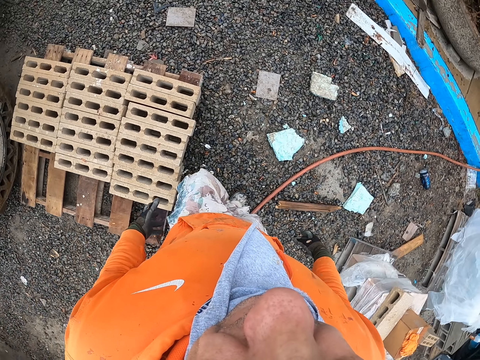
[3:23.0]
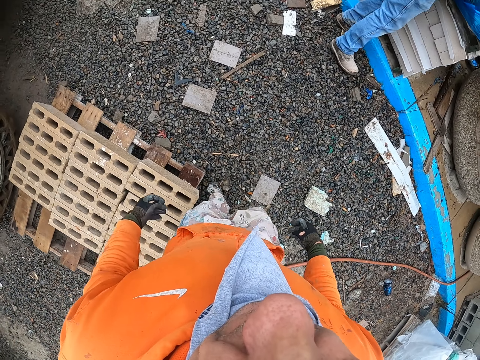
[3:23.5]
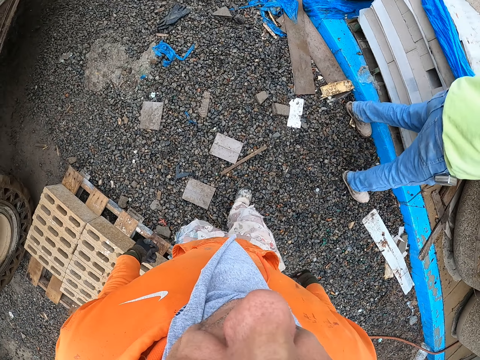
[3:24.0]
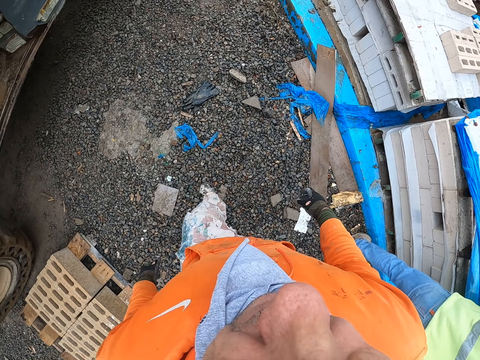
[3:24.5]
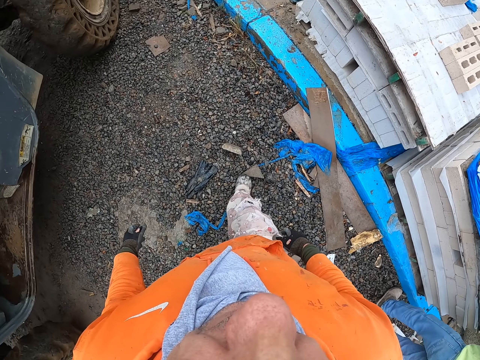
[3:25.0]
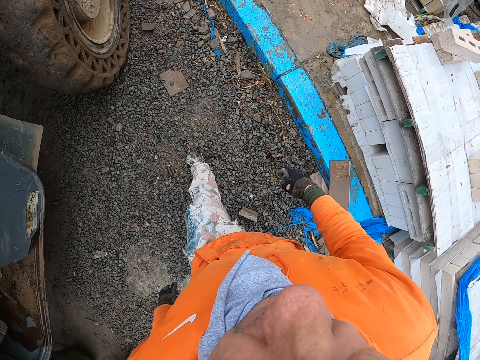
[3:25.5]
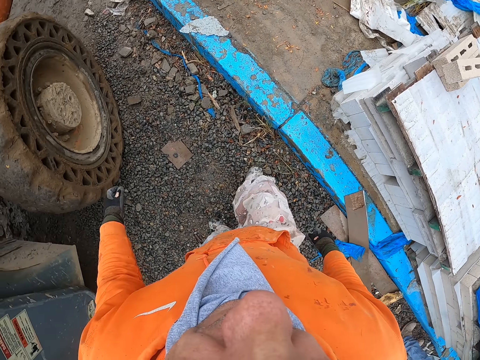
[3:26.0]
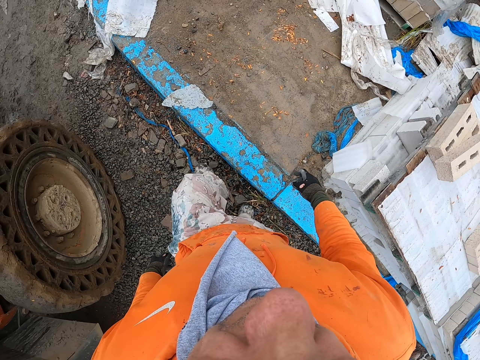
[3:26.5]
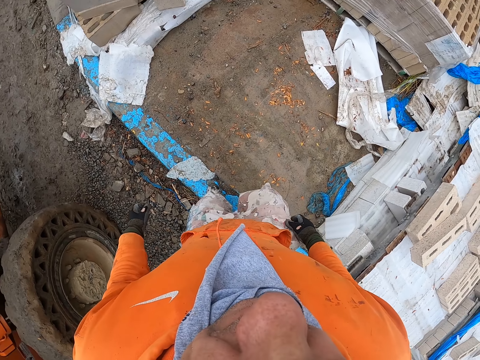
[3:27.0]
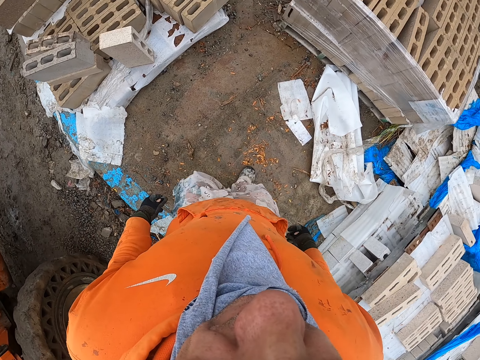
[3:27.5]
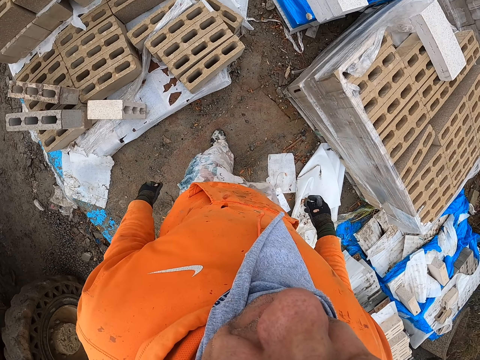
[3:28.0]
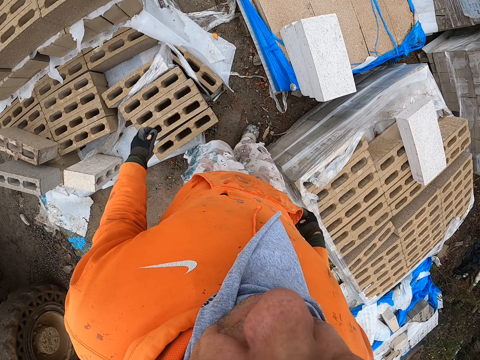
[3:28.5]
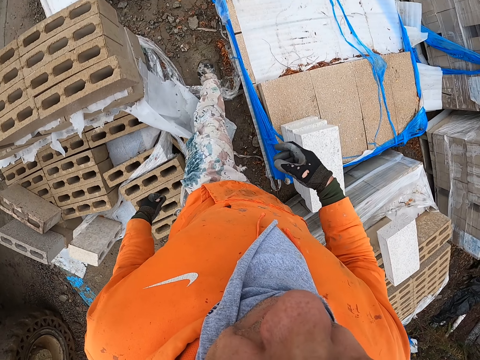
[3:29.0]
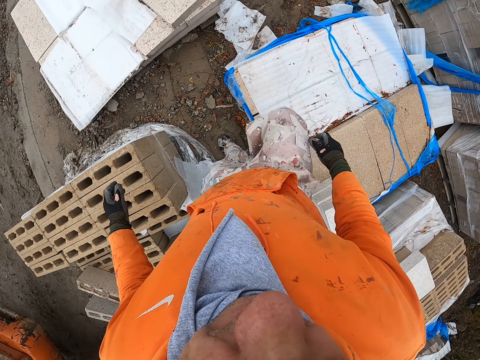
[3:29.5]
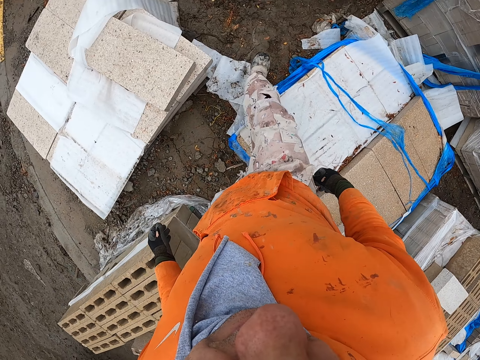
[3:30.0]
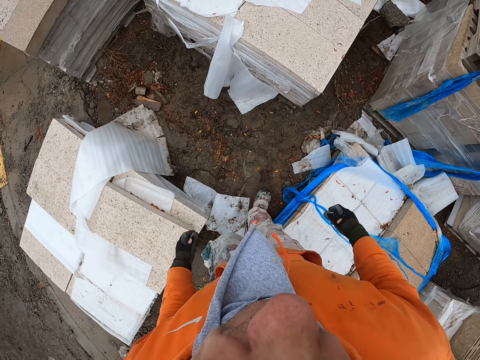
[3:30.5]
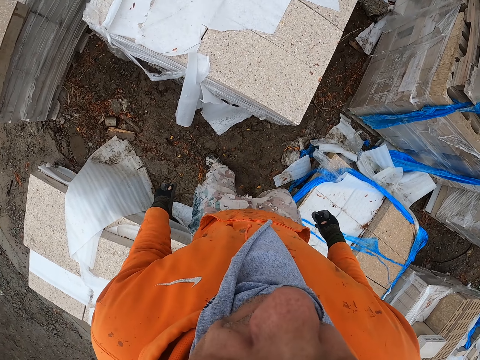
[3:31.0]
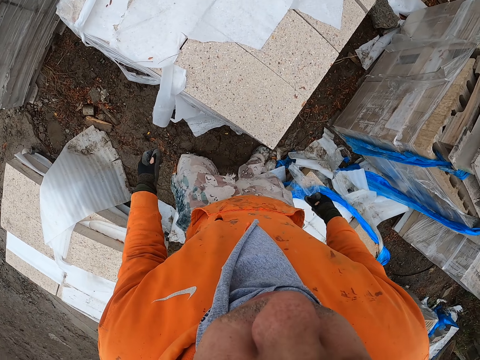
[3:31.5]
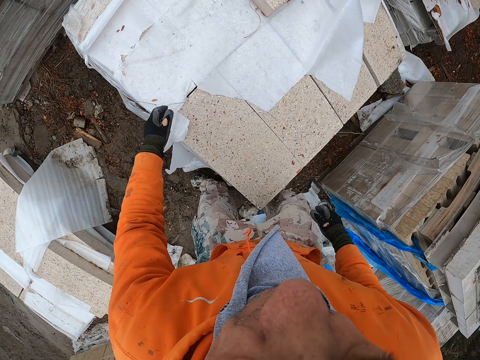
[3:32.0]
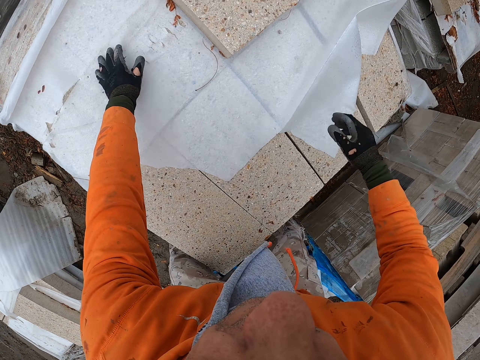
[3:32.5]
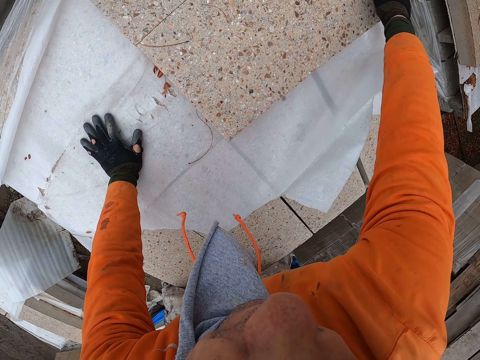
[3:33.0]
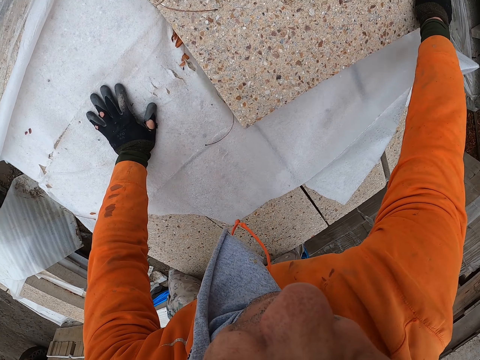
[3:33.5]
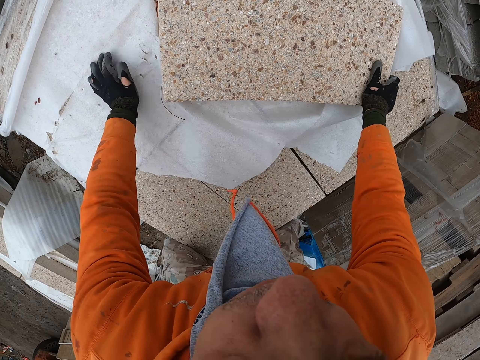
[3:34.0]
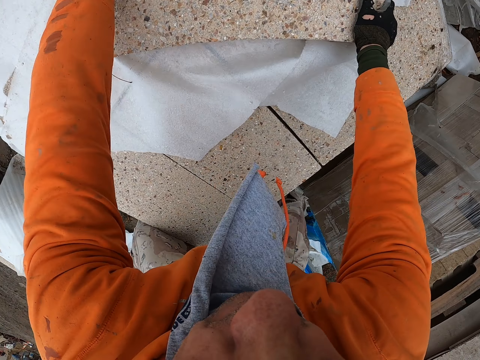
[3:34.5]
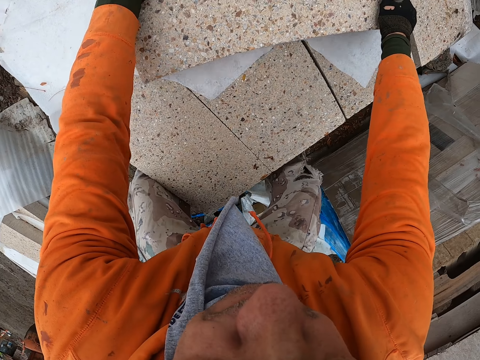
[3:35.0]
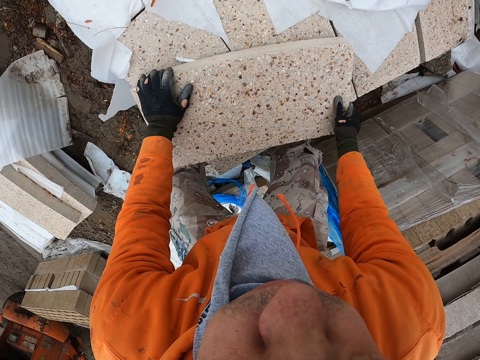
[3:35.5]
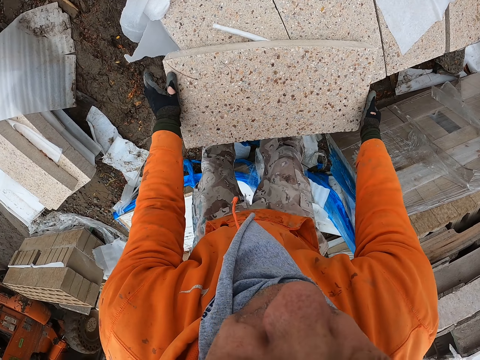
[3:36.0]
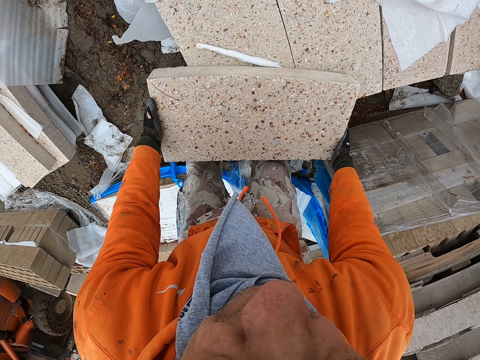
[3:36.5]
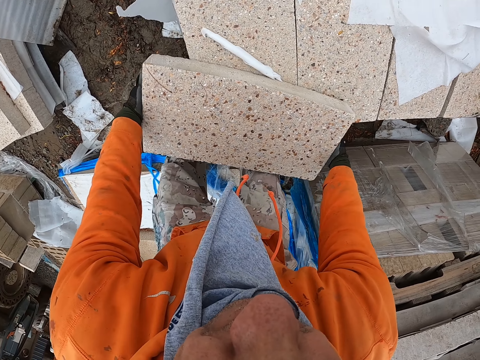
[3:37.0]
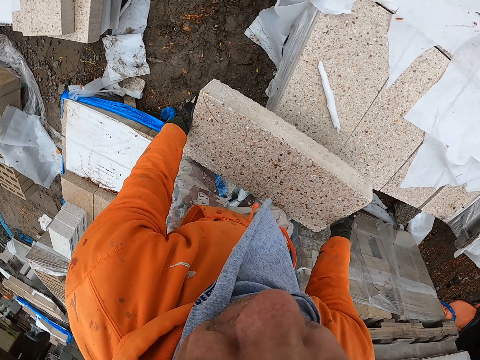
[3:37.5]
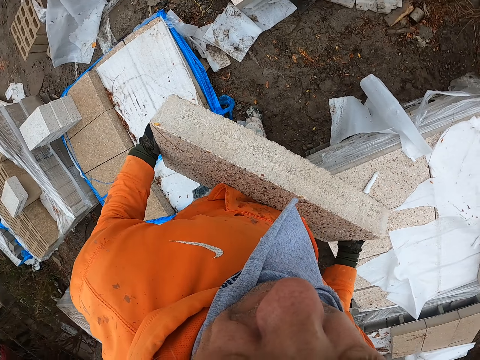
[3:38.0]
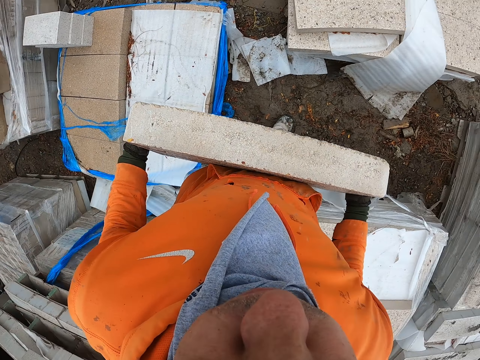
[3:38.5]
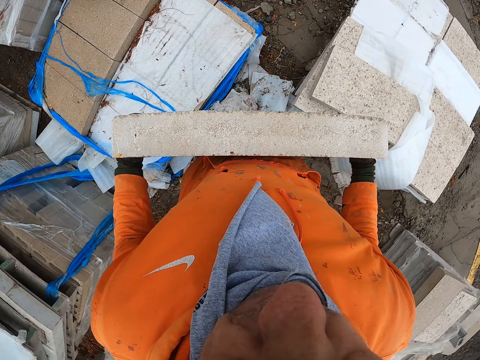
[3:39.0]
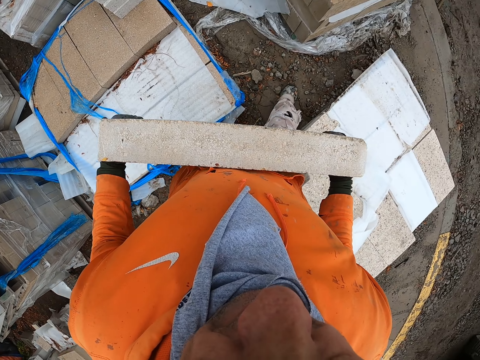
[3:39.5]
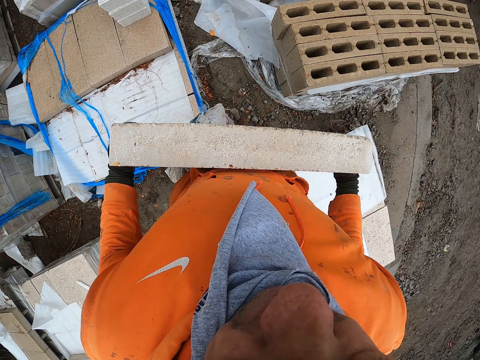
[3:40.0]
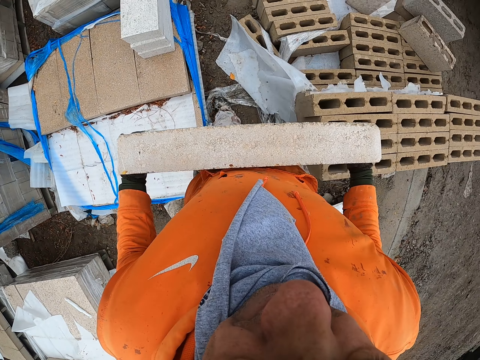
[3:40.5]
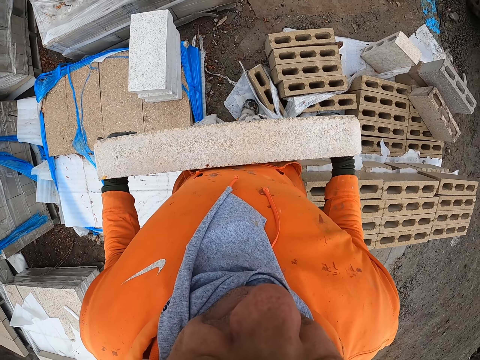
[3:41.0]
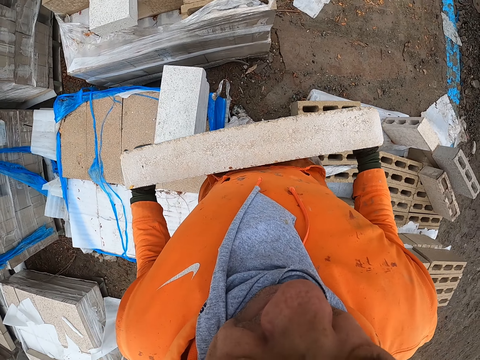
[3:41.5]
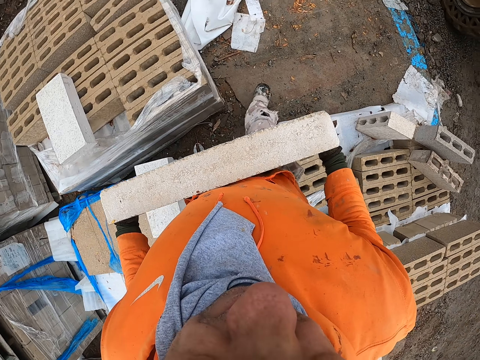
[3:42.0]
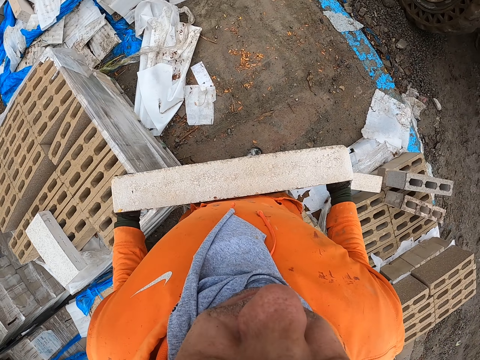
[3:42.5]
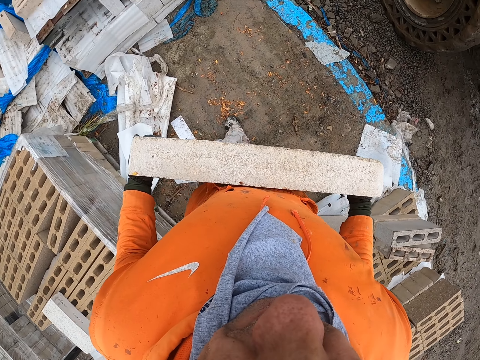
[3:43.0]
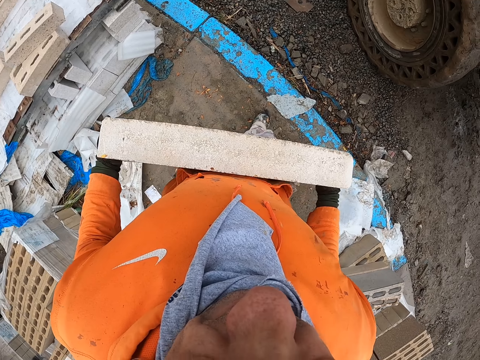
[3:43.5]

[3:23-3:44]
A man stands in the yard. The camera wearer walks in the yard. They pick up a brick, carry the brick or brick stones, and walk in the construction site with the brick stones.

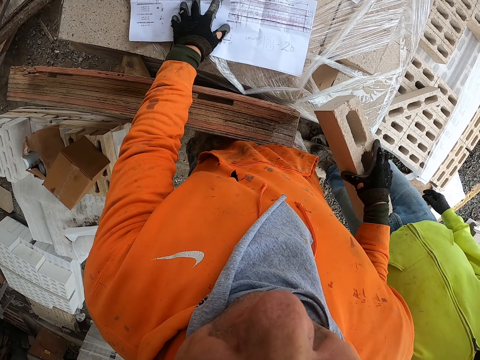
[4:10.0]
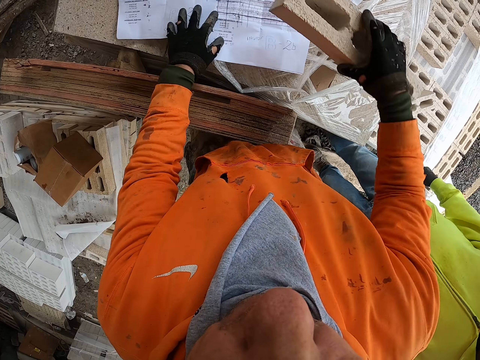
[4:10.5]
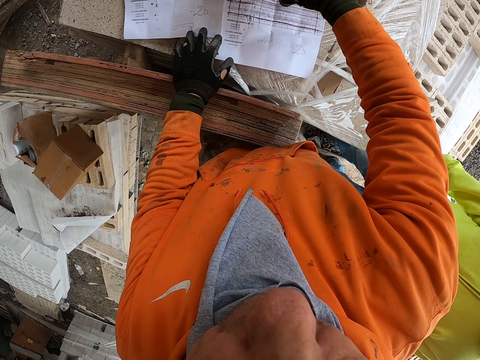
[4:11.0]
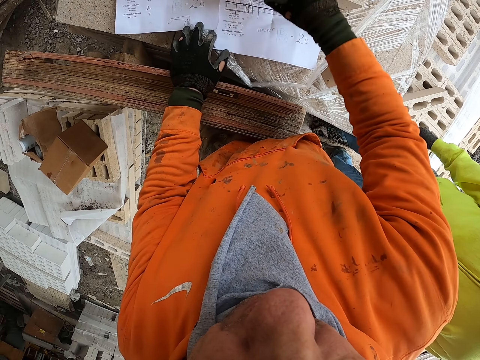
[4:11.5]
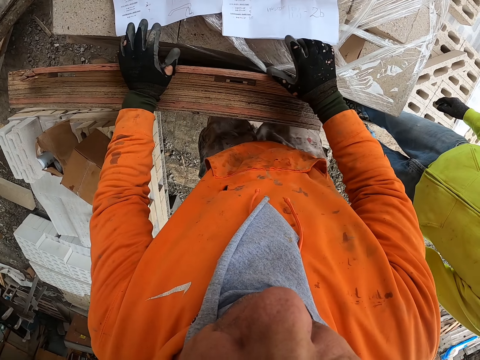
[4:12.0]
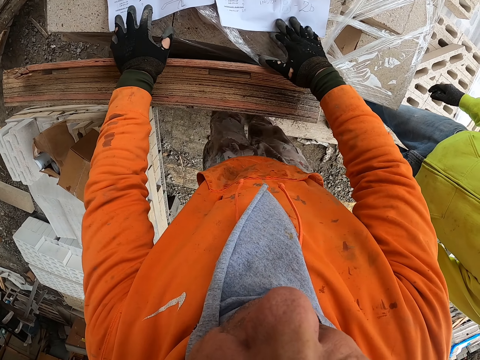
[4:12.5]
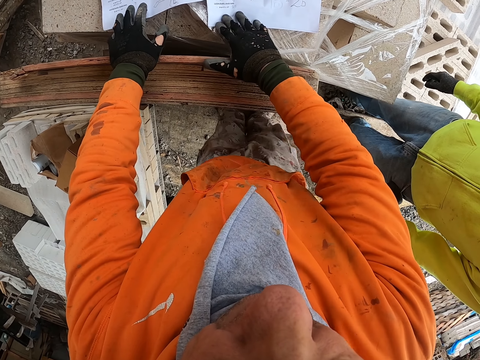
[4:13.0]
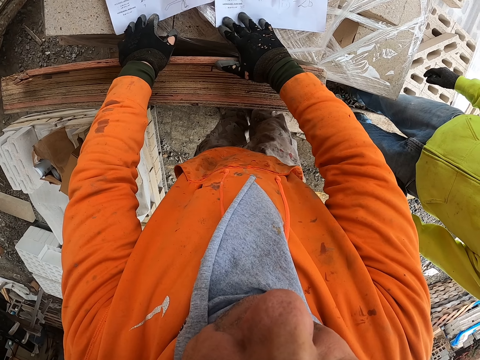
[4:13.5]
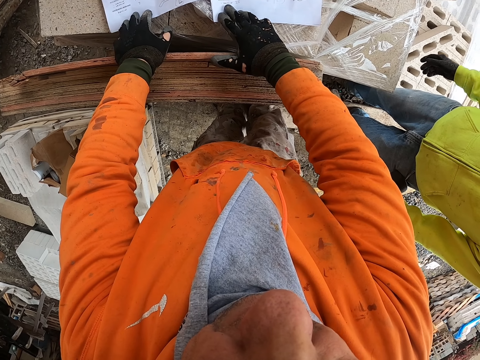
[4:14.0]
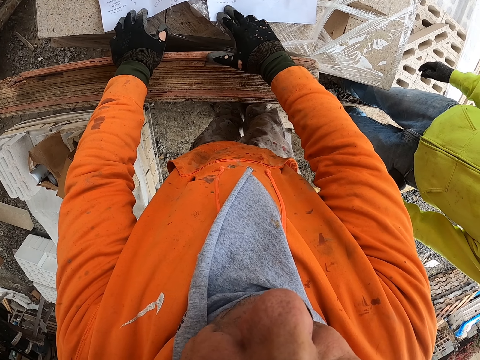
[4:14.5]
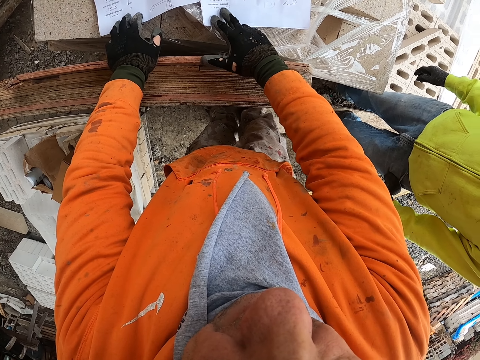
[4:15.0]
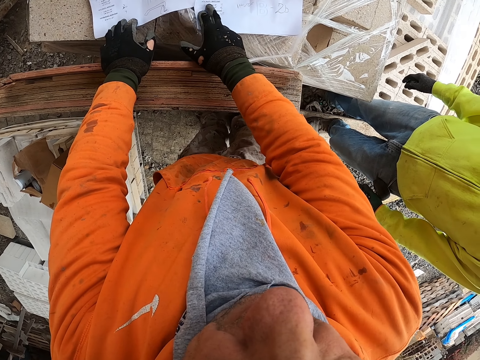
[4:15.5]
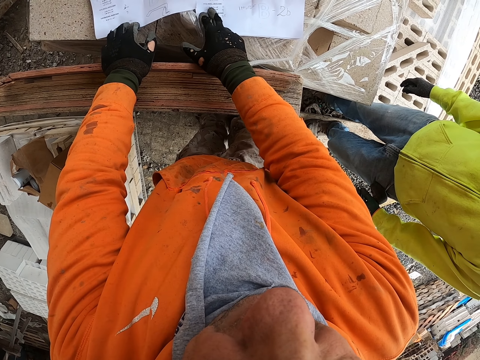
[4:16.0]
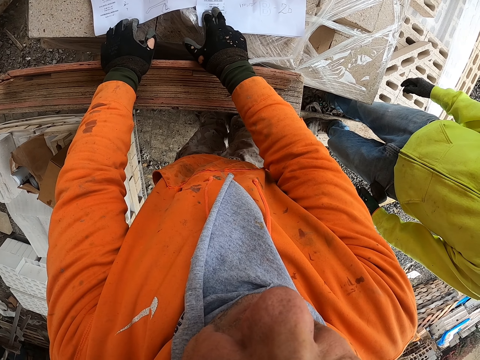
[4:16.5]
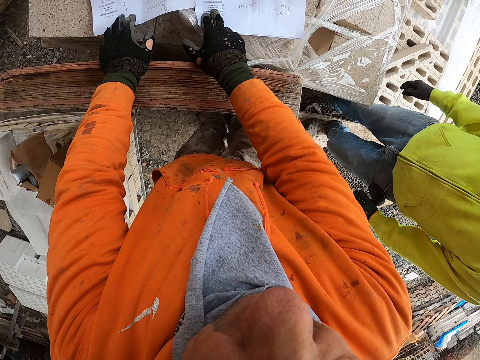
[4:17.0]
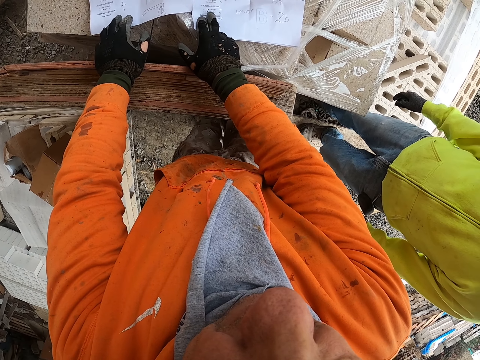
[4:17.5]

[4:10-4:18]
The camera wearer puts a brick on the papers. A man stands near the camera wearer. The camera wearer checks the papers.
